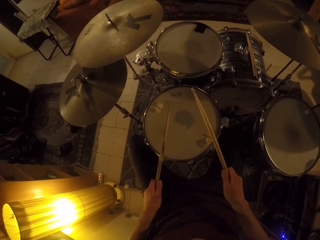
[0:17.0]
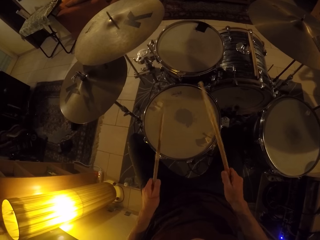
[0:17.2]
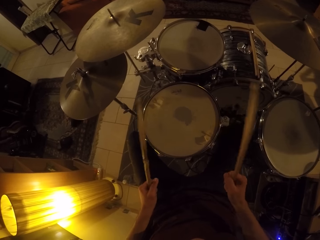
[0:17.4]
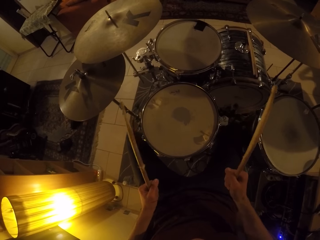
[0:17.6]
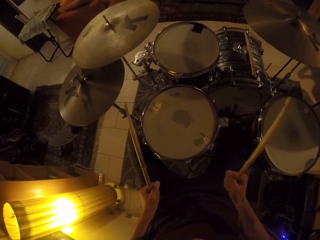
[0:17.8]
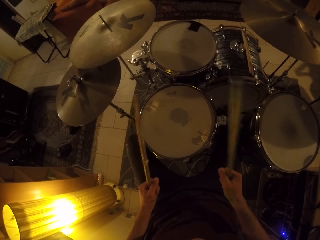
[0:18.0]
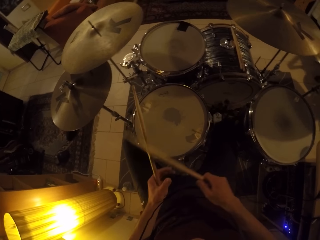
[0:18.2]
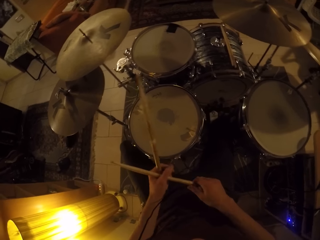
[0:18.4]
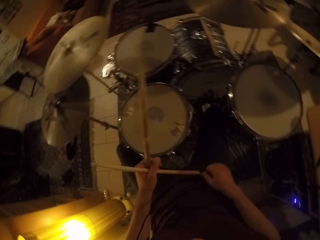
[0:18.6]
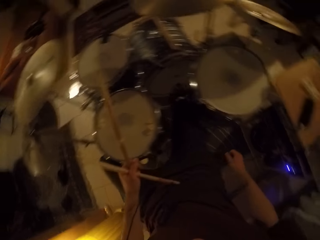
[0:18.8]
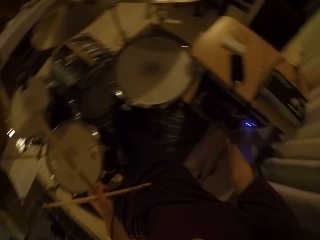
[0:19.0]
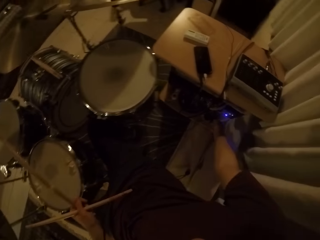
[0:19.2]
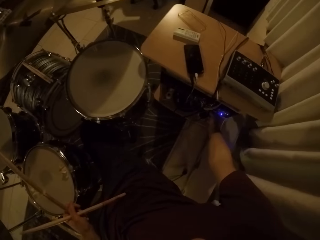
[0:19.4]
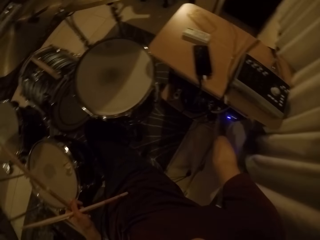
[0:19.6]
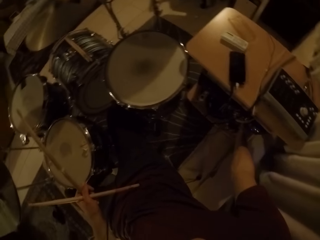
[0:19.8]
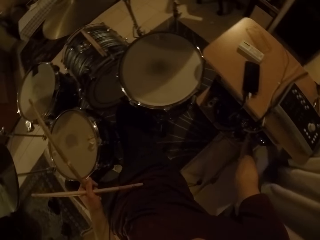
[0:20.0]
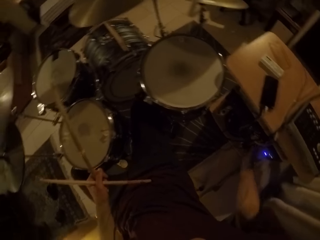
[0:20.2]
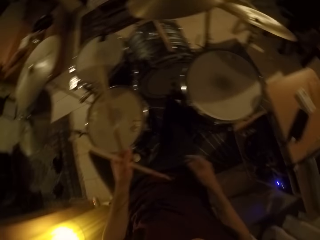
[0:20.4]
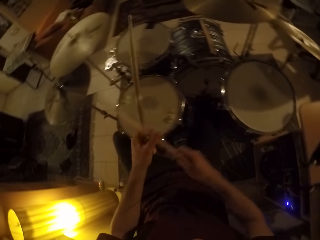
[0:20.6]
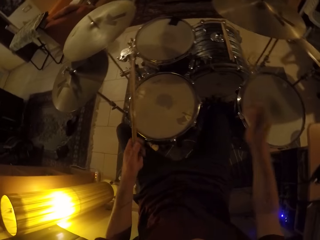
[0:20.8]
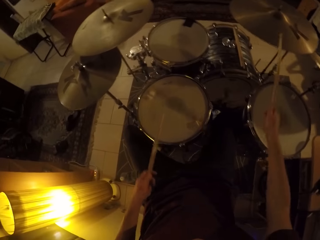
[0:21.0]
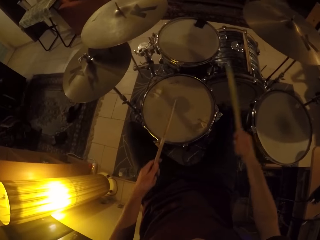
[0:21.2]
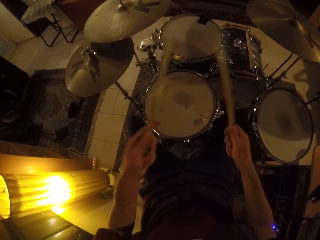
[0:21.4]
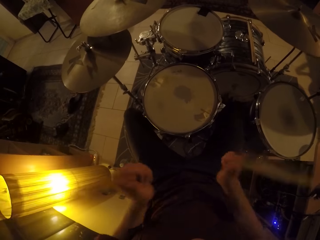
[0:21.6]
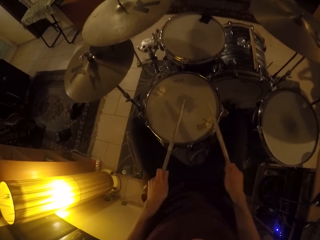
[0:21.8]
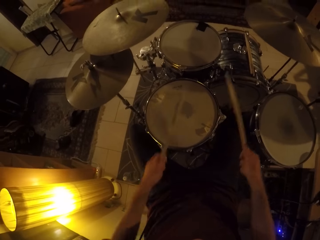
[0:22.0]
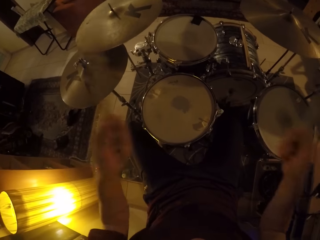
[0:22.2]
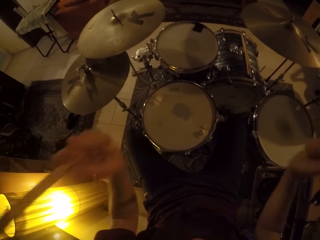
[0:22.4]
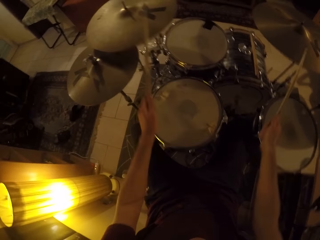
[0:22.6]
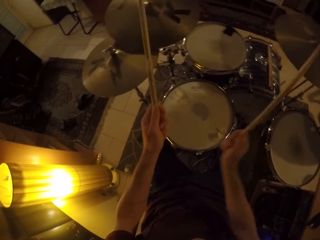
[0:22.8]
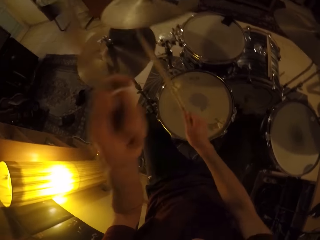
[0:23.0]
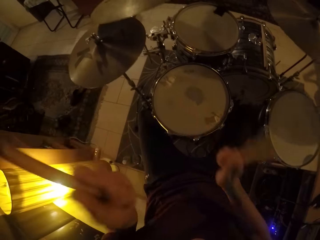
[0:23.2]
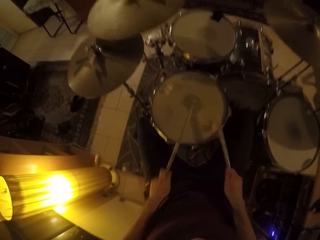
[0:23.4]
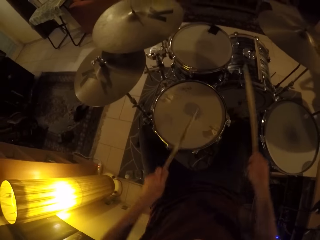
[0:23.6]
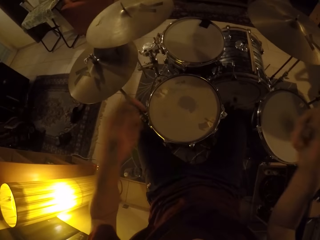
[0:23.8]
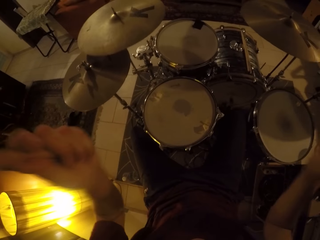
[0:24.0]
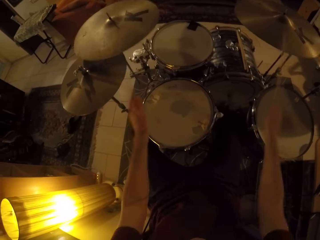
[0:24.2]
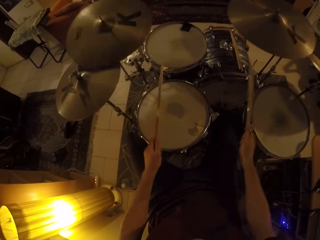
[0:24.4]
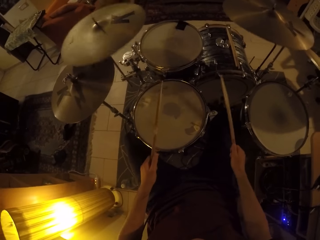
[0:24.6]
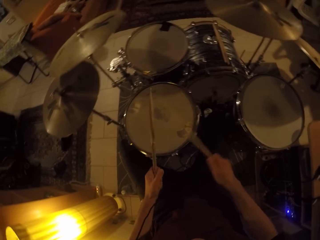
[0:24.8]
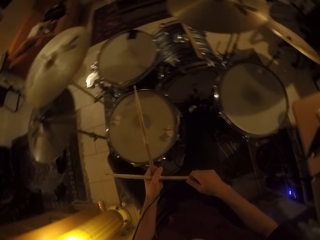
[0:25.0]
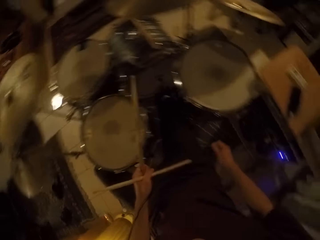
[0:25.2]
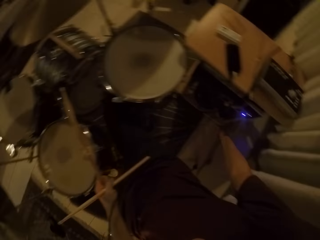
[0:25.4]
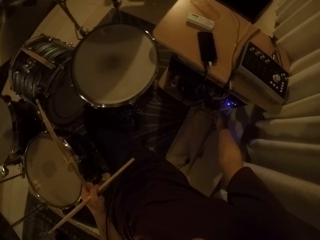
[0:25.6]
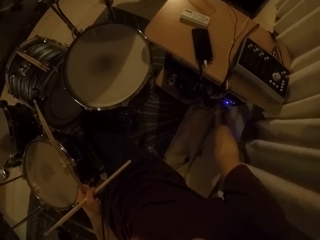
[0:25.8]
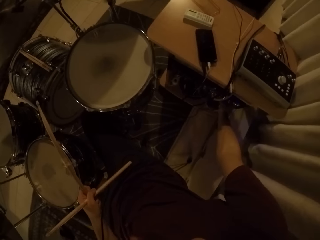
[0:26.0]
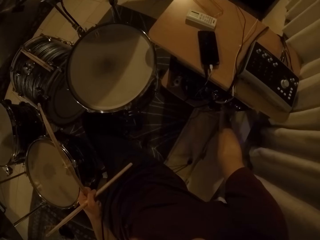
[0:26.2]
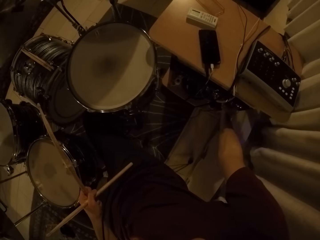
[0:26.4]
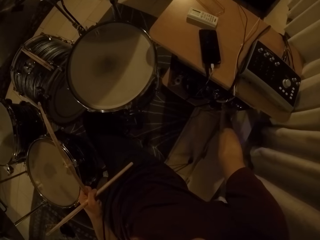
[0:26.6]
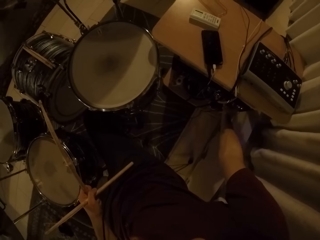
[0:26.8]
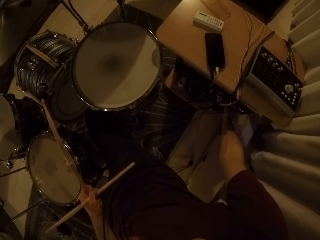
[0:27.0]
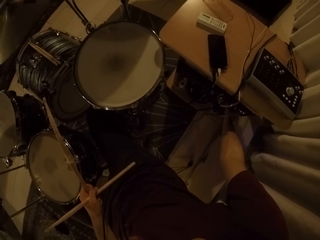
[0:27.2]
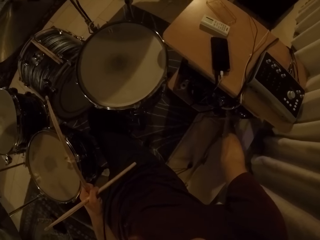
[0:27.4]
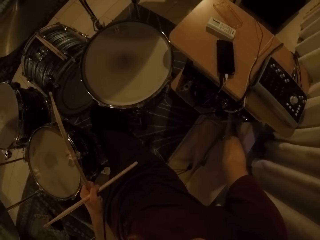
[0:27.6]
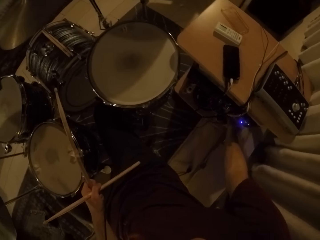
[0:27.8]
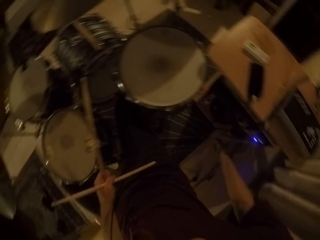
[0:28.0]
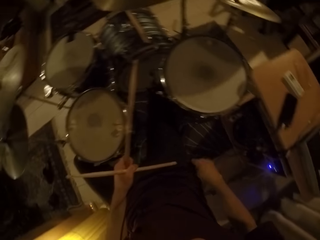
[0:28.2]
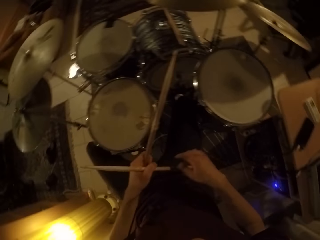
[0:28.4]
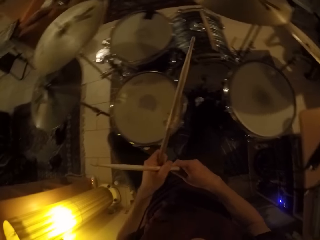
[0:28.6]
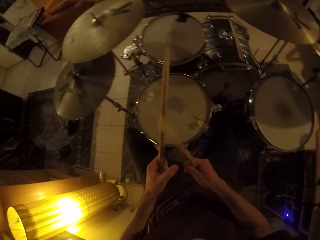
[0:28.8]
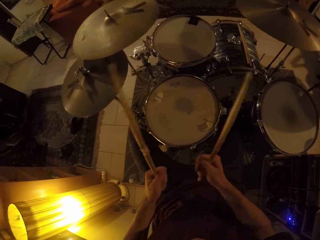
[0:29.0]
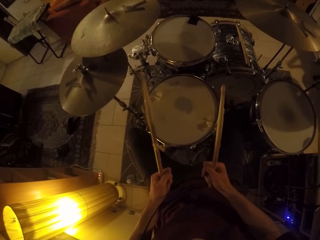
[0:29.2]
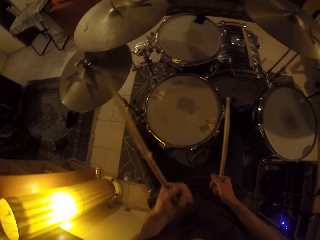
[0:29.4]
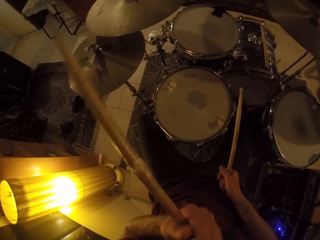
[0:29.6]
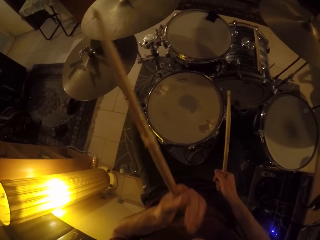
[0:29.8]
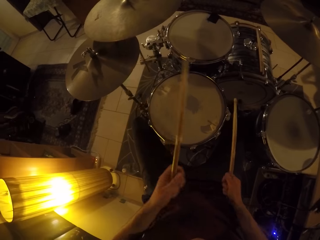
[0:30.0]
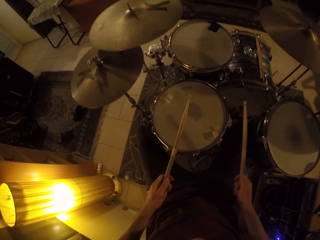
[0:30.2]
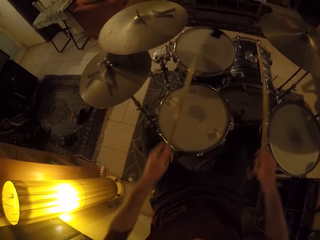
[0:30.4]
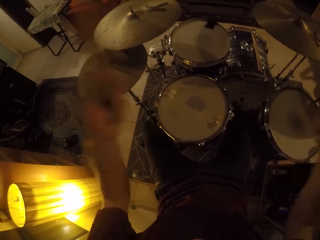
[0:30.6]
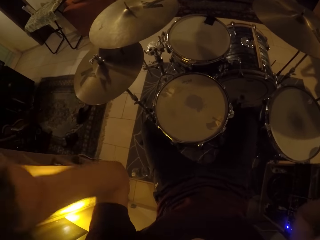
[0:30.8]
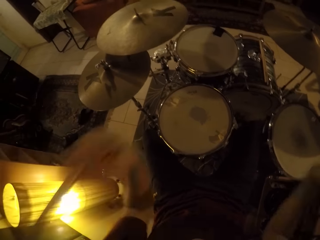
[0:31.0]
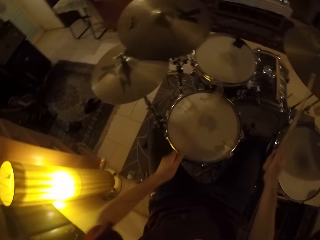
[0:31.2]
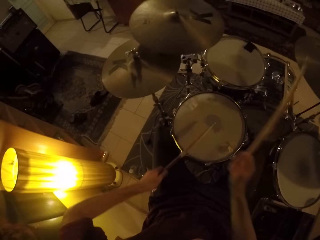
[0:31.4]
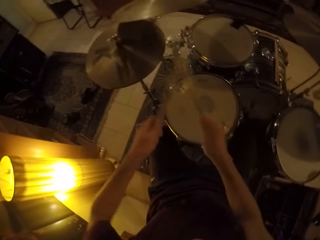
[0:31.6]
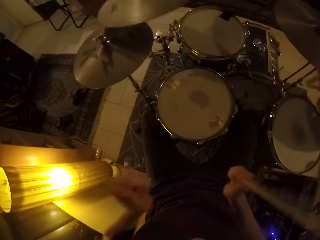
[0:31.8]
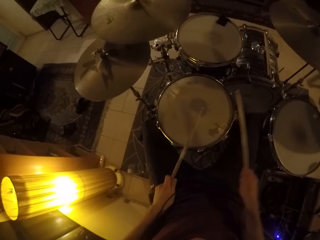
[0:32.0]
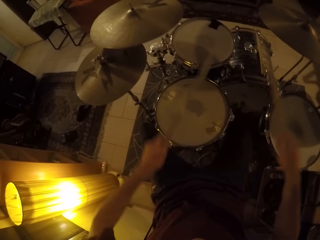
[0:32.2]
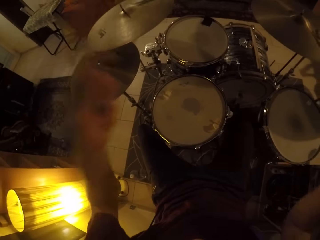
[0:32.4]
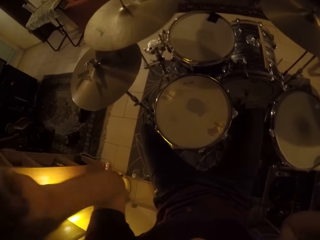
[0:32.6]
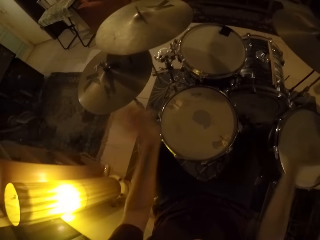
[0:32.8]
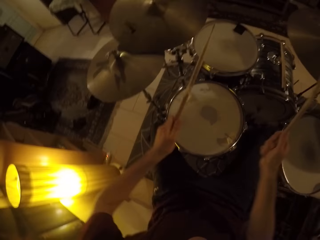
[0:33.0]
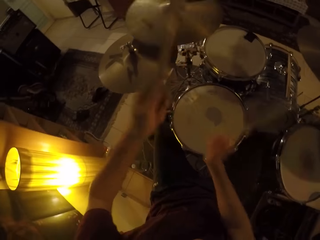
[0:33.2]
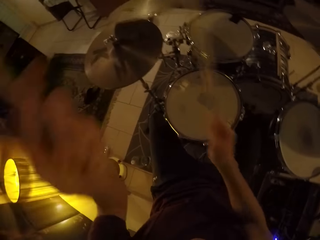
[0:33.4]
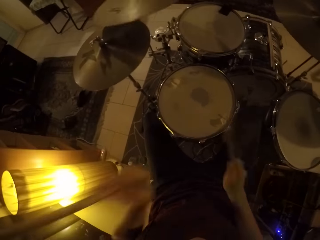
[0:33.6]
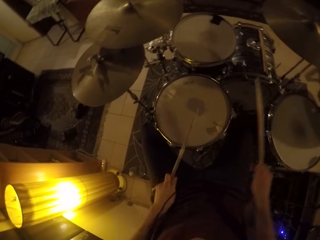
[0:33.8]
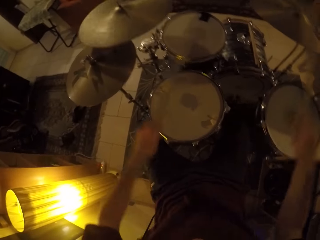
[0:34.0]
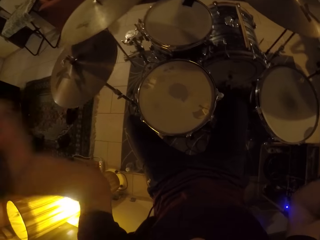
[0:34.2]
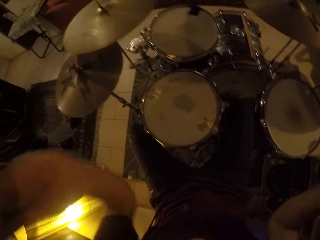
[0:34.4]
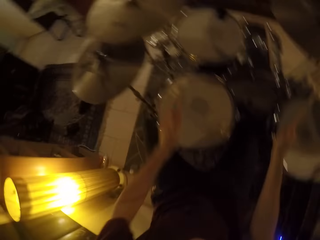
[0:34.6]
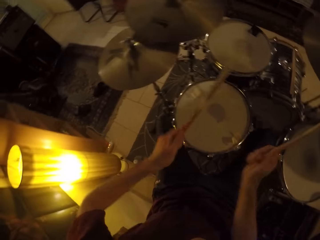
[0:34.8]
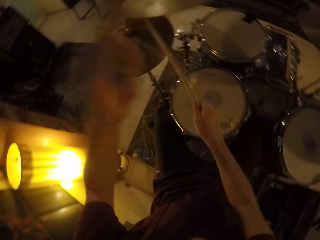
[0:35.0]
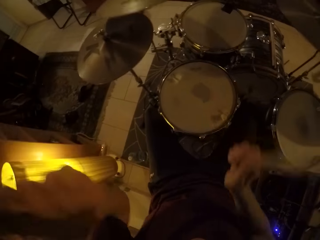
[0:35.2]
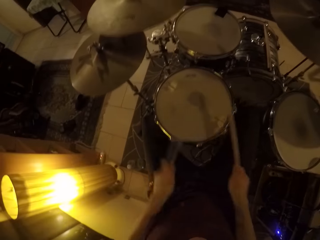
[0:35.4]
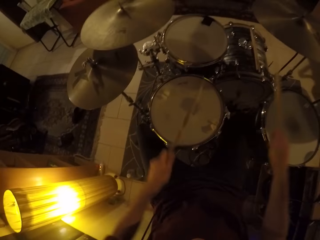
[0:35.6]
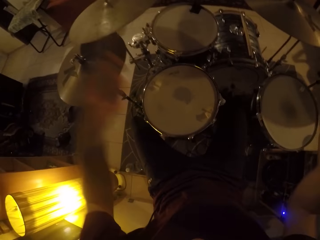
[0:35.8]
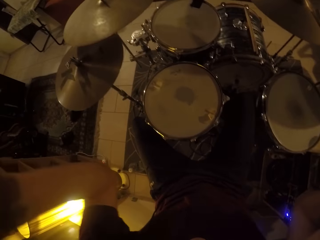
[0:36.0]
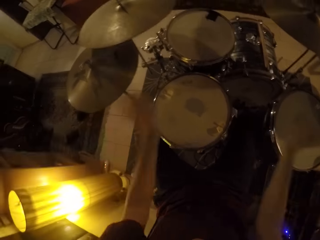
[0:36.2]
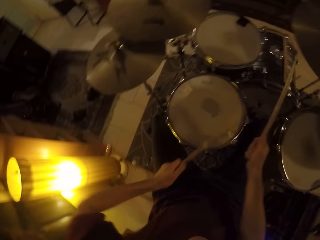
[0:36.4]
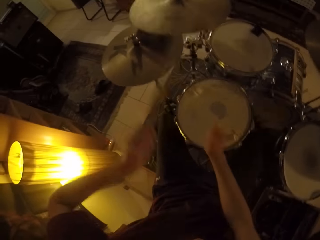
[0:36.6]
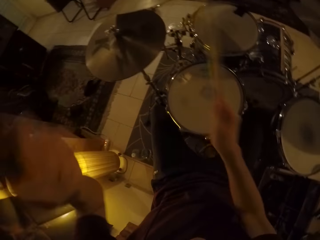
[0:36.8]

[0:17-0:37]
The camera wearer transfers the drumstick from his right hand to his left hand. He presses a button. He touches a speaker beneath the shelf with his right hand. He hits the drum set pedal with his left foot. He takes the drumstick from his left hand with his right hand. He plays the drum set with the drumsticks in both hands. He hits the crash cymbal and hits the drum. He transfers the drumstick from his right hand to his left hand. He presses the button. He touches the speaker beneath the shelf with his right hand. He takes the drumstick from his left hand with his right hand. He touches his face with his left hand. He hits the drum set pedal with his left foot. He plays the drum set with the drumsticks in both hands. He hits the crash cymbal and hits the drum.
